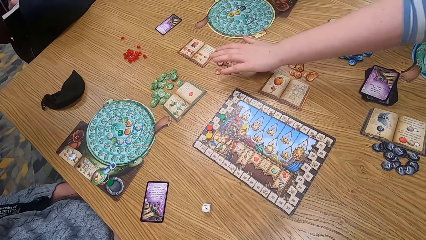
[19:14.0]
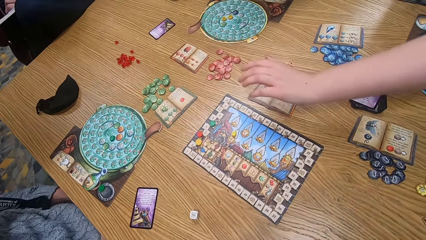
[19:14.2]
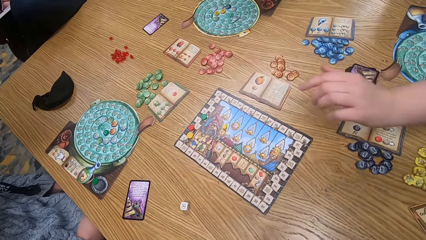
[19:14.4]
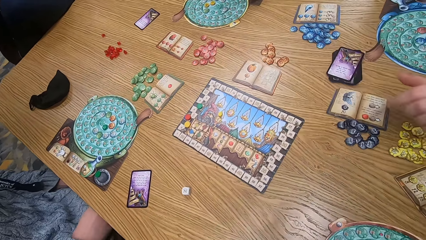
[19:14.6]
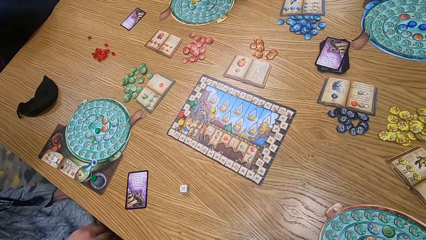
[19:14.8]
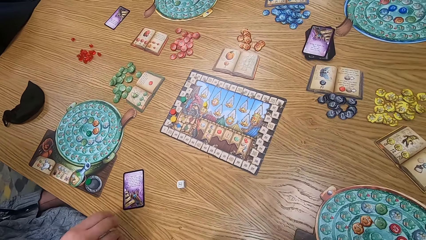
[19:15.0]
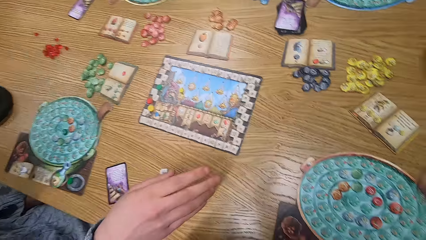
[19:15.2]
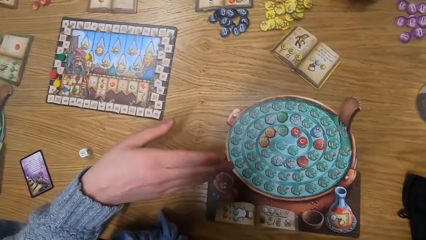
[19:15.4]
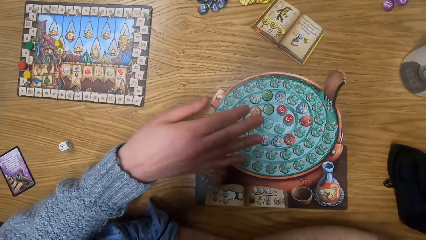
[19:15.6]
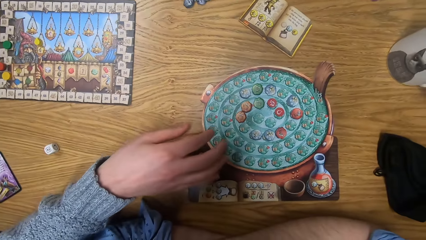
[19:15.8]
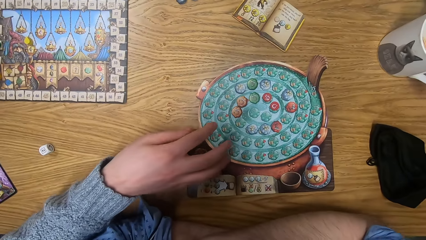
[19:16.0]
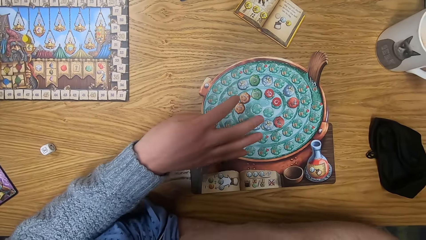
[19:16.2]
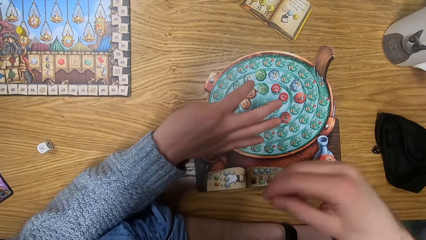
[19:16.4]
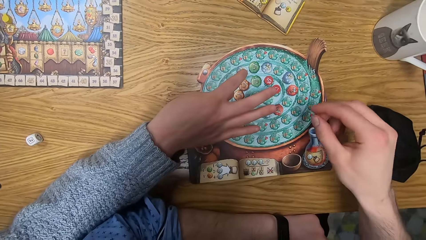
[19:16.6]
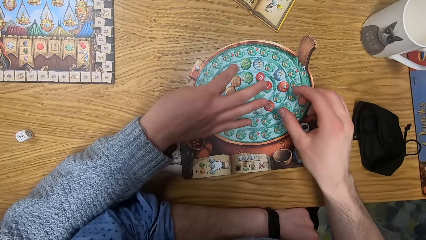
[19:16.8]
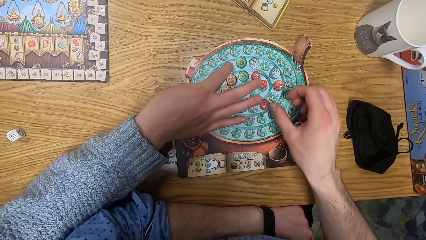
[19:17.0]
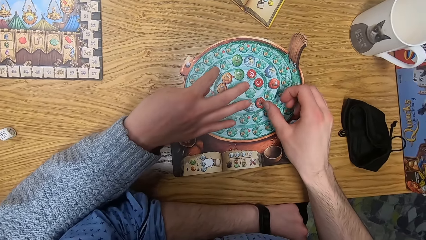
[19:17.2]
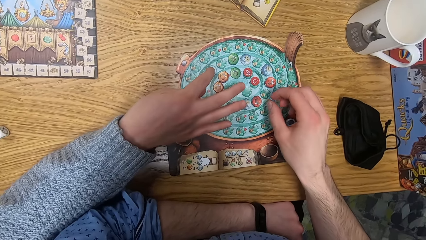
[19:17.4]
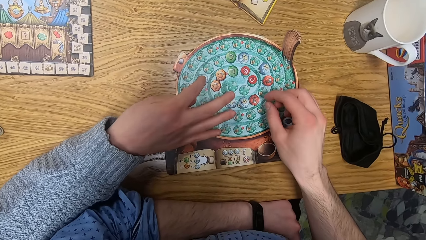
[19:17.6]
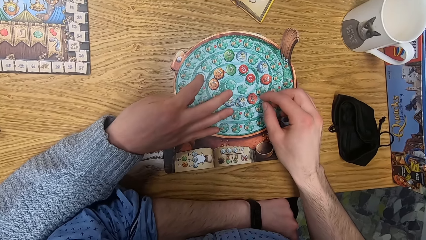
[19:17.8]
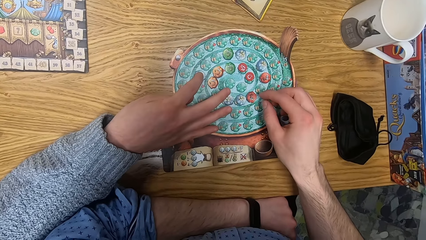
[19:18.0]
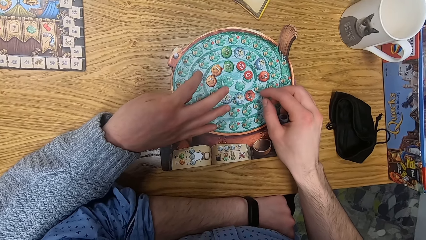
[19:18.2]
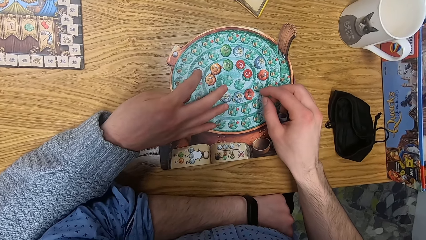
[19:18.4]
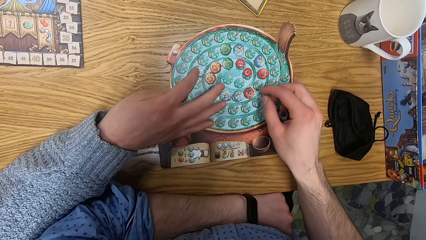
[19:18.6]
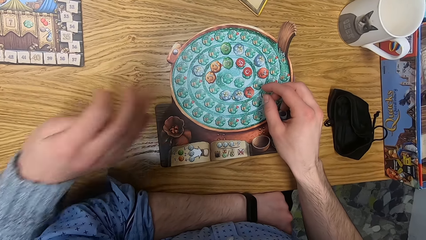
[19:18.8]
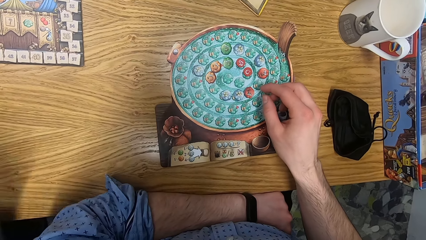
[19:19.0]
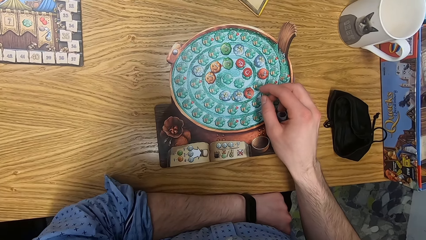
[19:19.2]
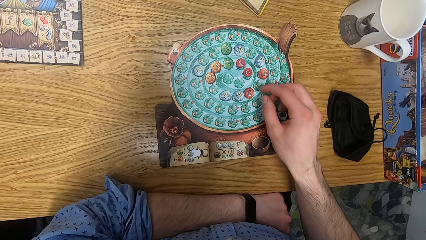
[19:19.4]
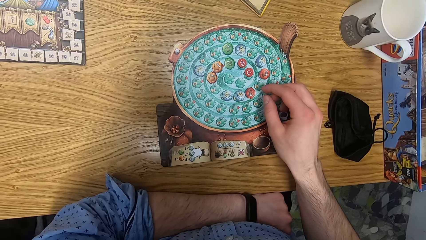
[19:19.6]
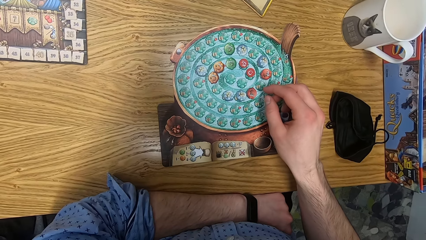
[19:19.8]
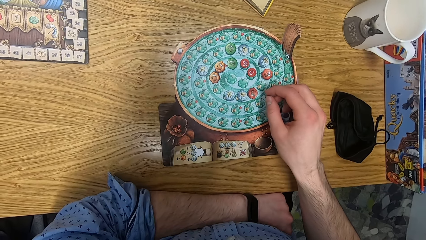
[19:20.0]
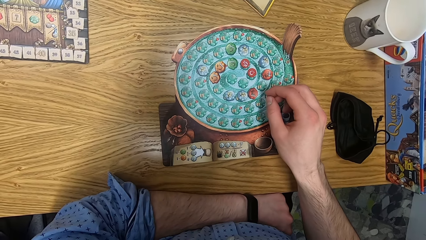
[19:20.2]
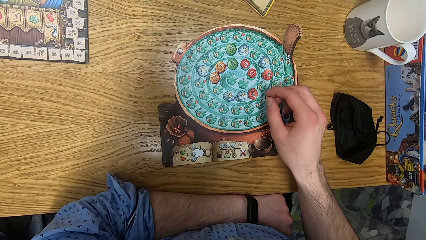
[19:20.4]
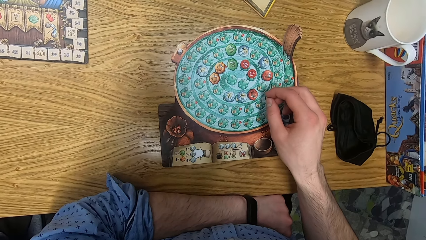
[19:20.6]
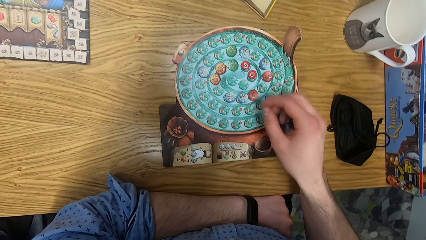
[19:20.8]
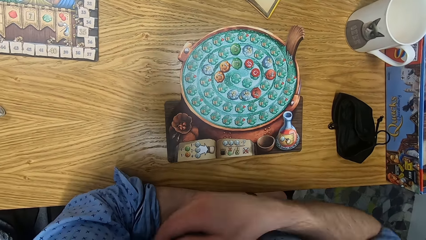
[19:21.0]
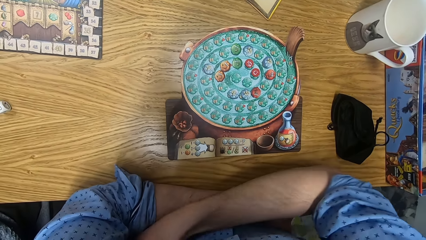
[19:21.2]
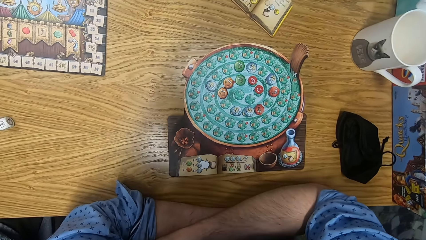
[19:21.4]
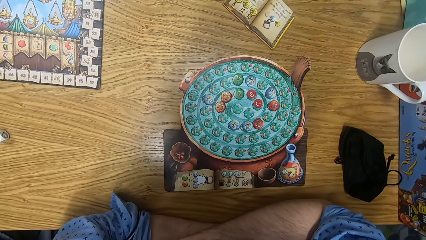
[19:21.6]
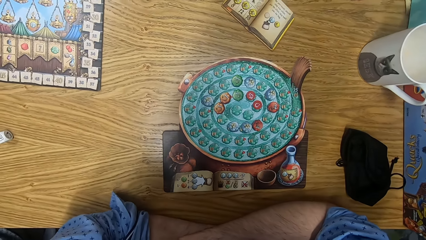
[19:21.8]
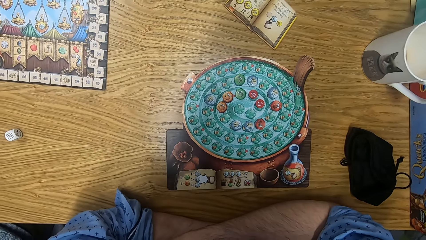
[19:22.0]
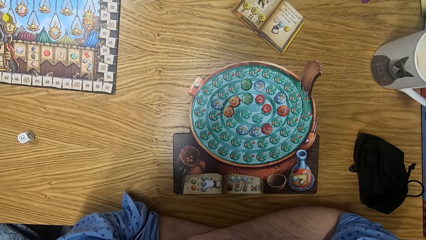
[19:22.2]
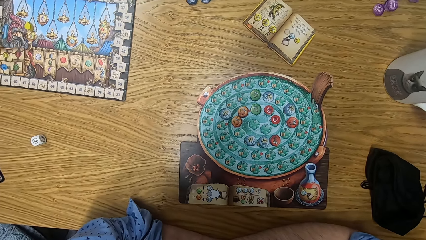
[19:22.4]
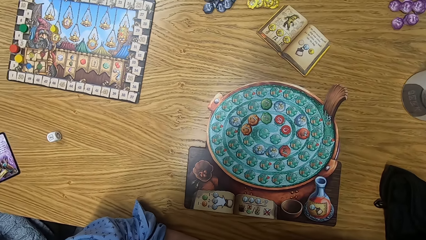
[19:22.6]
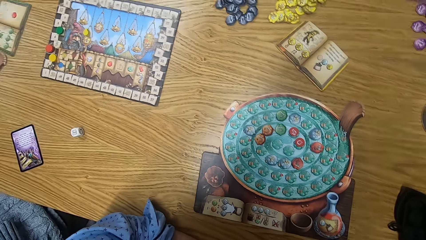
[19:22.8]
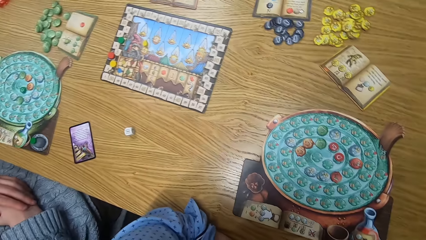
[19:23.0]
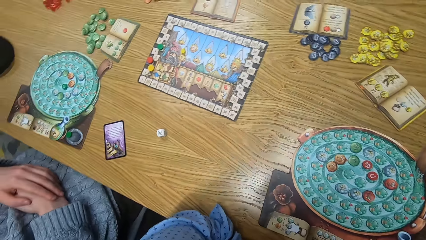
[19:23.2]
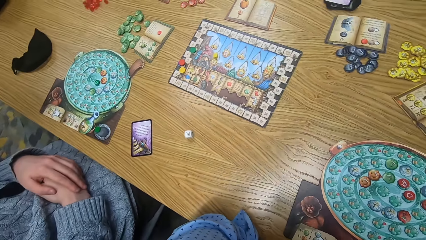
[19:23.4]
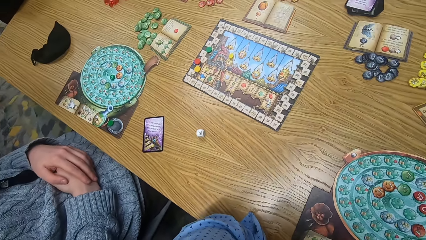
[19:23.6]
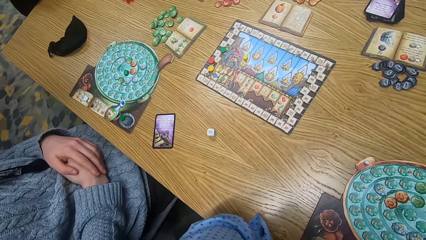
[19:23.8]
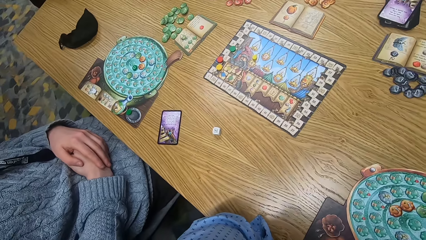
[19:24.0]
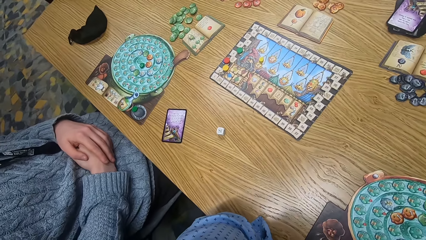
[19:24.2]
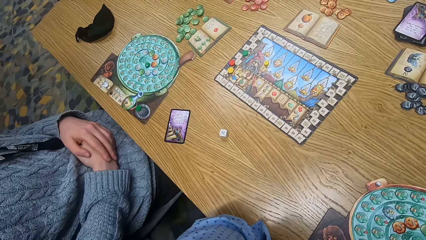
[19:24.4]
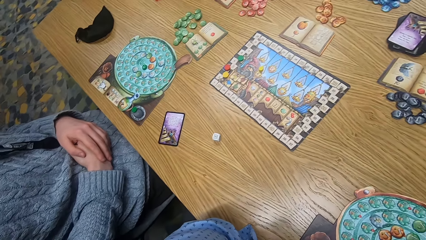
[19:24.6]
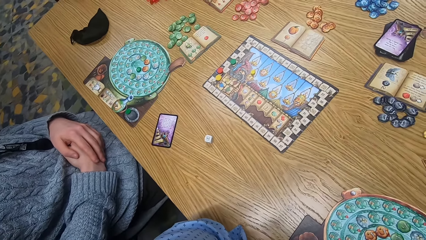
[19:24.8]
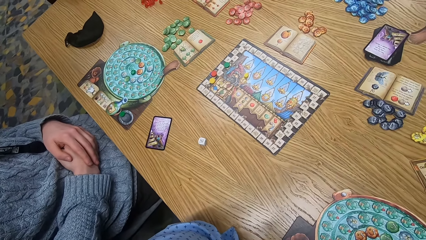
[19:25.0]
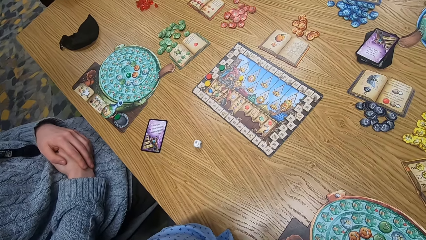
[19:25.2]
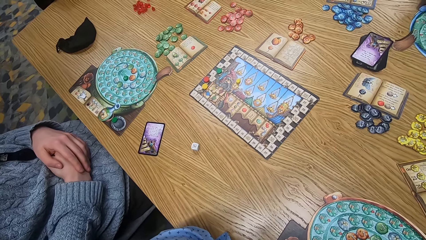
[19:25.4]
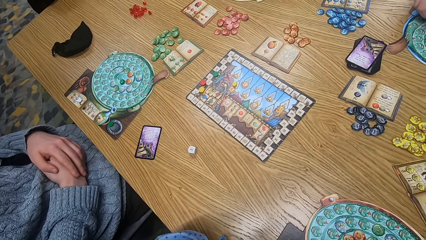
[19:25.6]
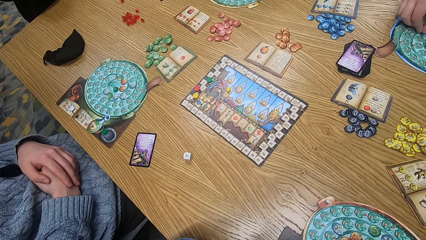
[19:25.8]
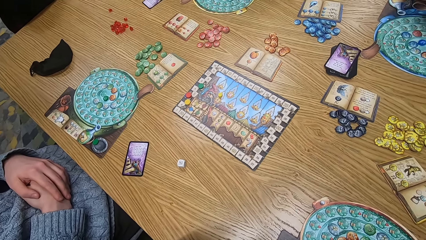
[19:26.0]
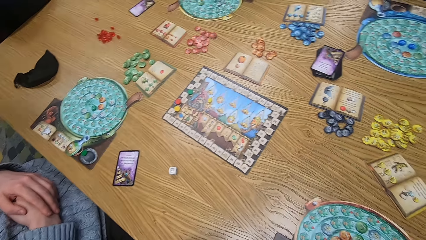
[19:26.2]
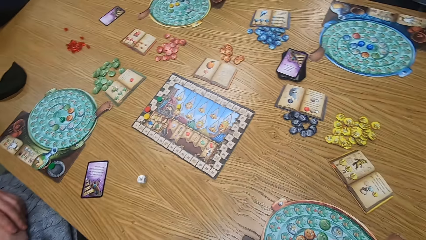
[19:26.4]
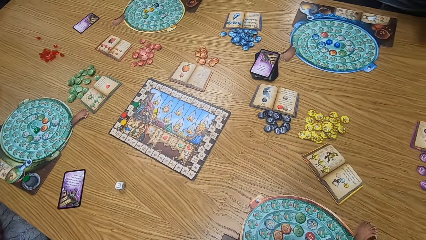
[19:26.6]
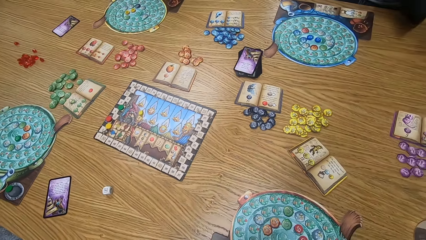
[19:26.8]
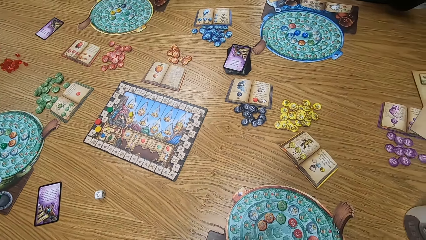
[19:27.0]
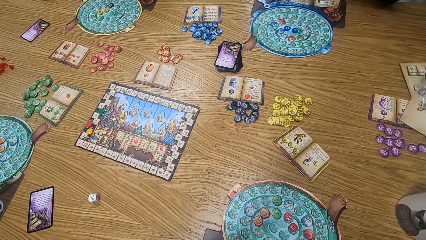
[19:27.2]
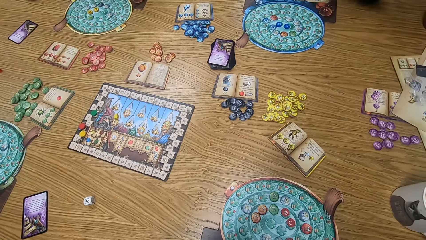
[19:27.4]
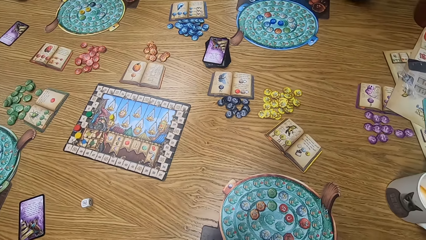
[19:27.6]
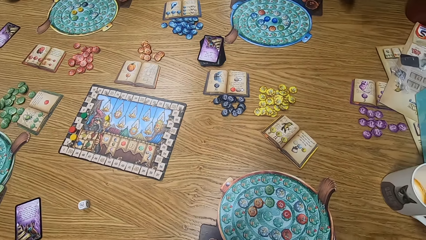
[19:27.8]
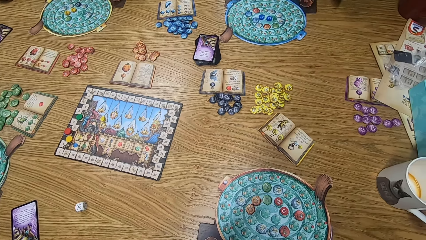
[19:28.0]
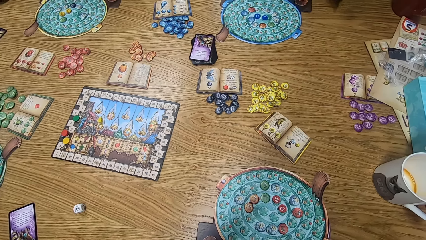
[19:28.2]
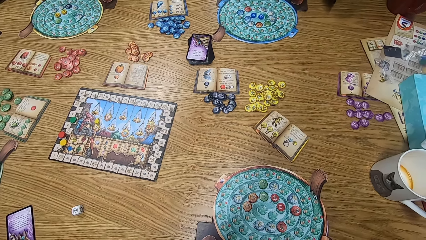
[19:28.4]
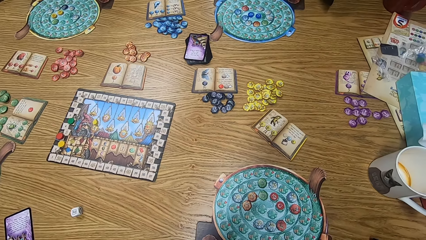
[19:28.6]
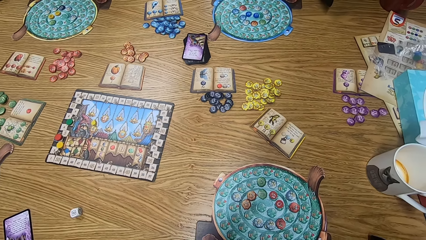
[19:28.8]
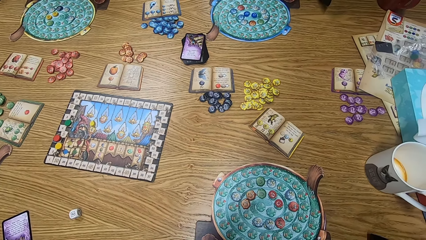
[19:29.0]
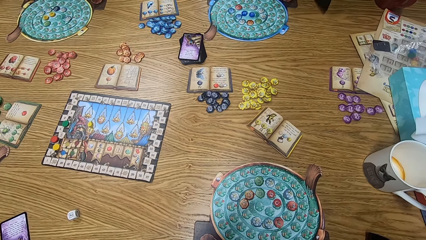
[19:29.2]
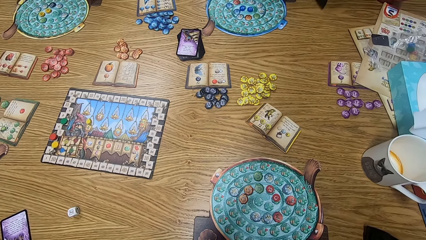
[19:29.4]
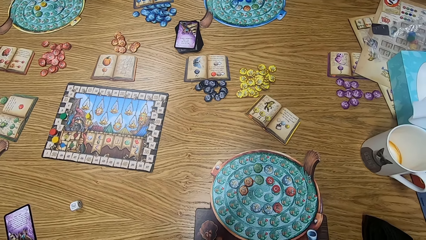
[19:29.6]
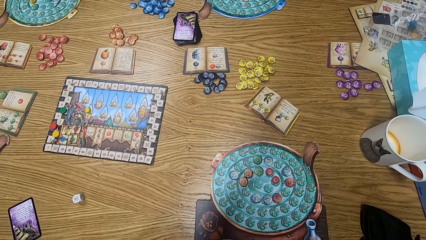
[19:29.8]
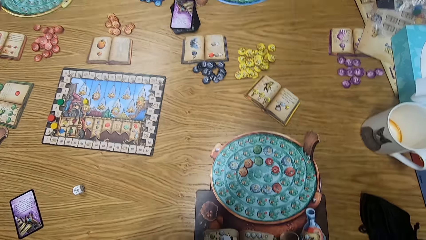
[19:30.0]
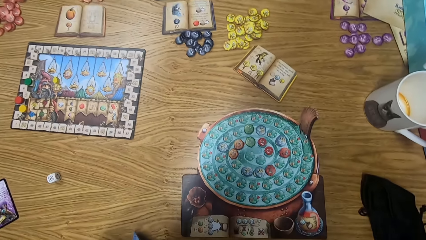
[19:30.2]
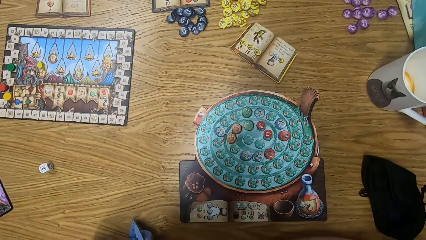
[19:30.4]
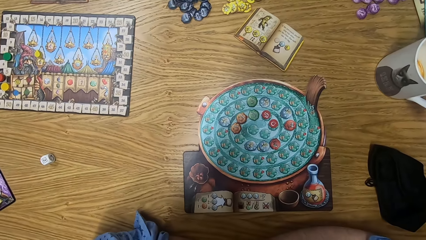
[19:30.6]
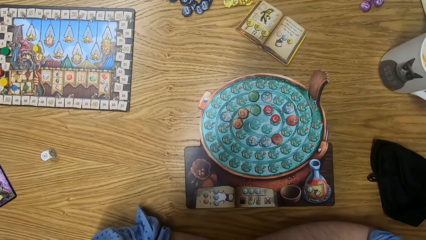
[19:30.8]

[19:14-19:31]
The camera wearer interacts with the woman. The woman points at the board pieces on the table. The camera wearer touches a chip on the board with his right hand.
